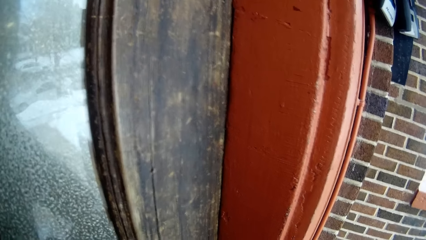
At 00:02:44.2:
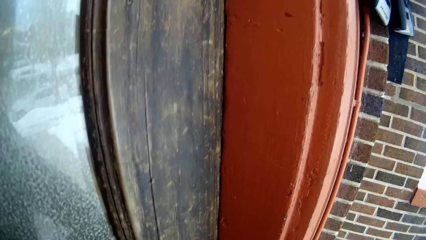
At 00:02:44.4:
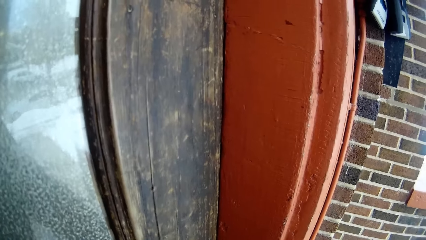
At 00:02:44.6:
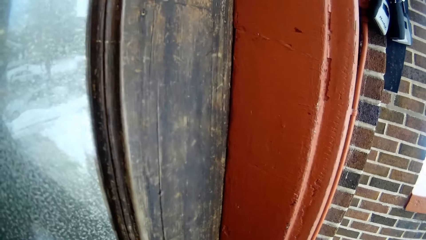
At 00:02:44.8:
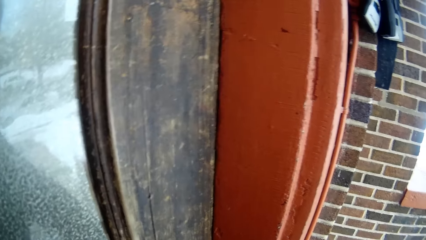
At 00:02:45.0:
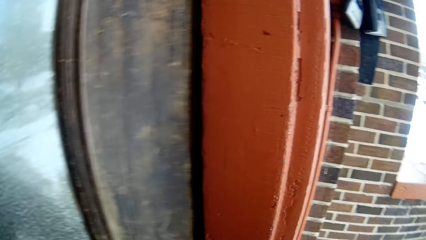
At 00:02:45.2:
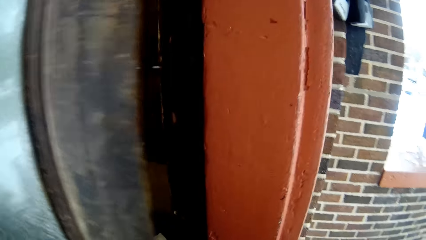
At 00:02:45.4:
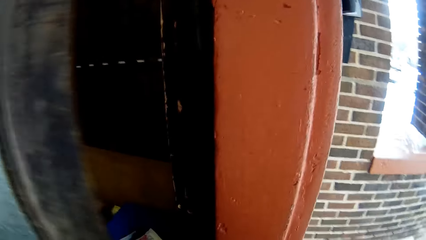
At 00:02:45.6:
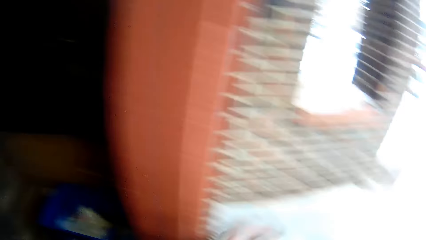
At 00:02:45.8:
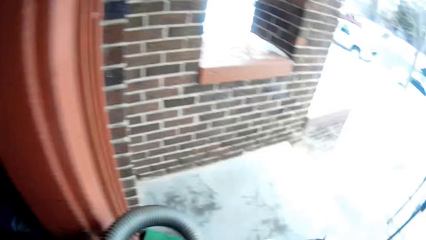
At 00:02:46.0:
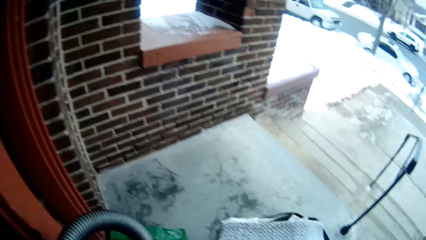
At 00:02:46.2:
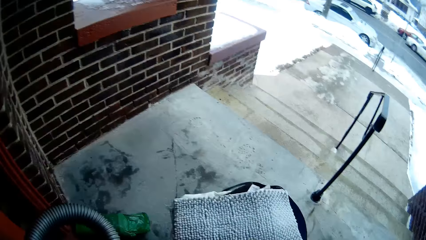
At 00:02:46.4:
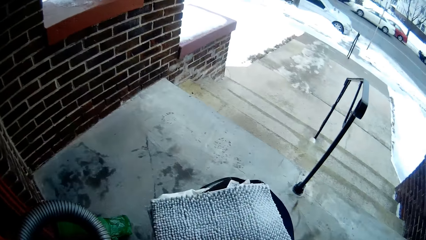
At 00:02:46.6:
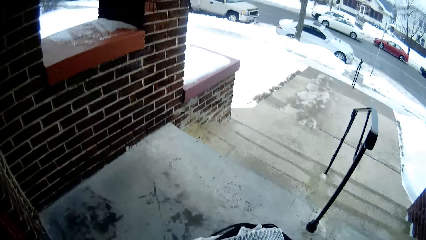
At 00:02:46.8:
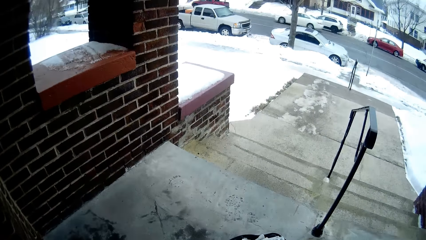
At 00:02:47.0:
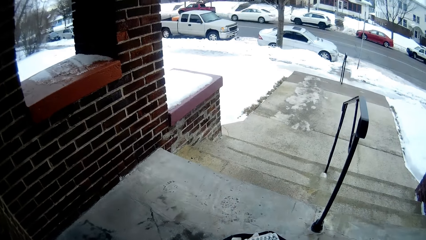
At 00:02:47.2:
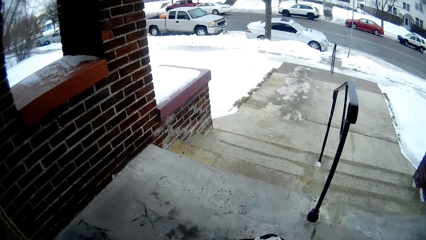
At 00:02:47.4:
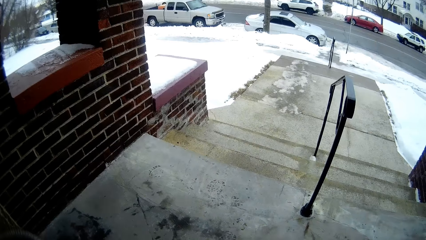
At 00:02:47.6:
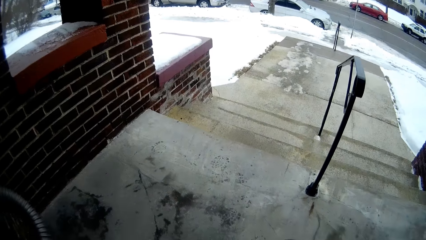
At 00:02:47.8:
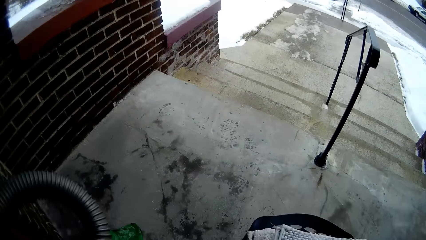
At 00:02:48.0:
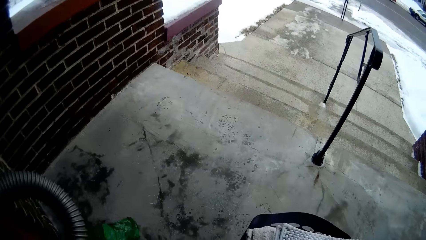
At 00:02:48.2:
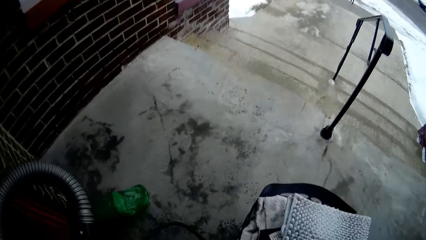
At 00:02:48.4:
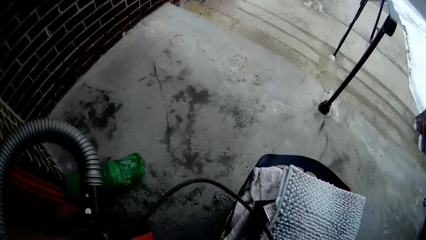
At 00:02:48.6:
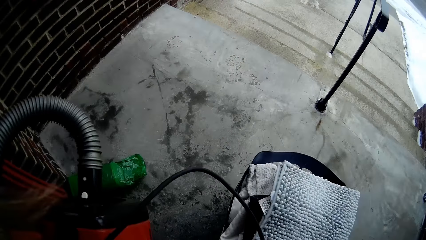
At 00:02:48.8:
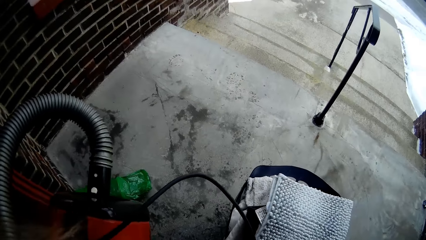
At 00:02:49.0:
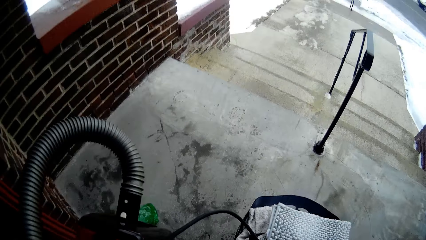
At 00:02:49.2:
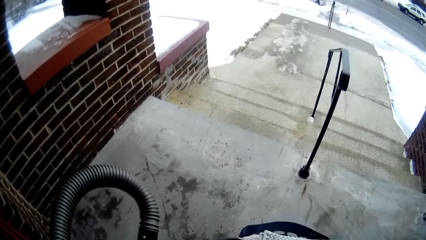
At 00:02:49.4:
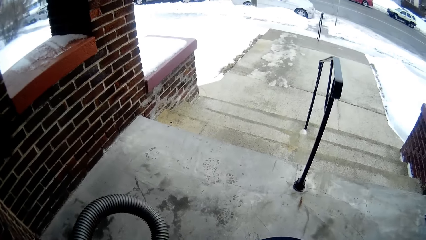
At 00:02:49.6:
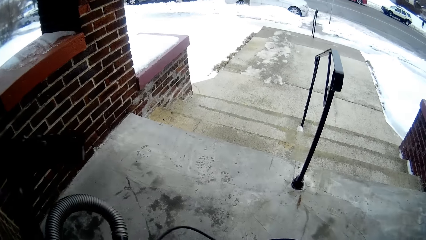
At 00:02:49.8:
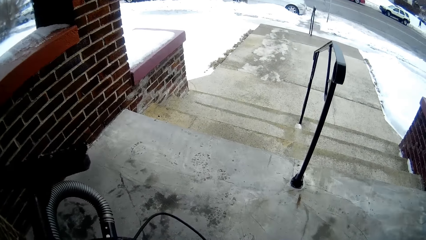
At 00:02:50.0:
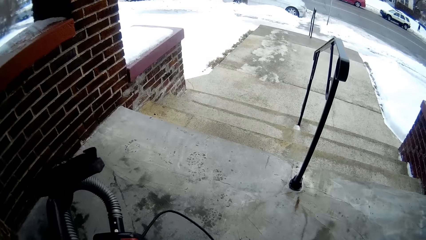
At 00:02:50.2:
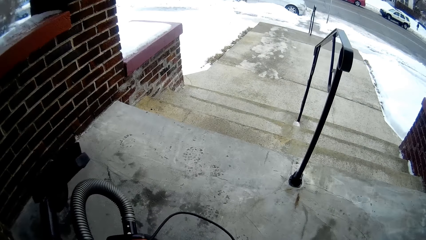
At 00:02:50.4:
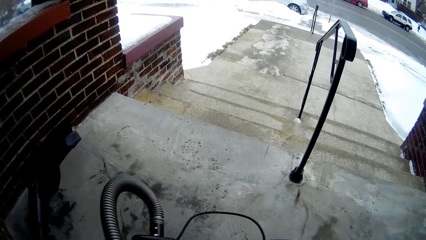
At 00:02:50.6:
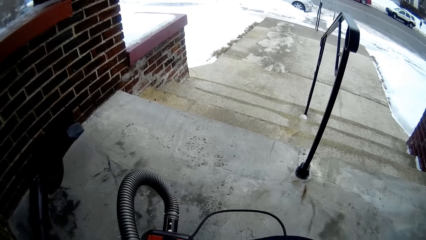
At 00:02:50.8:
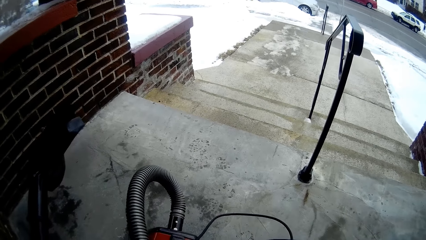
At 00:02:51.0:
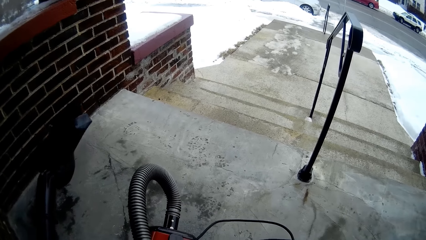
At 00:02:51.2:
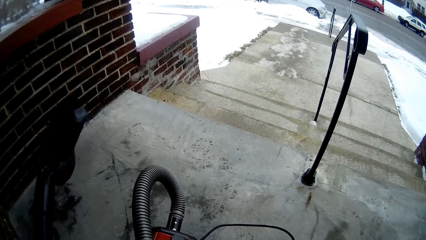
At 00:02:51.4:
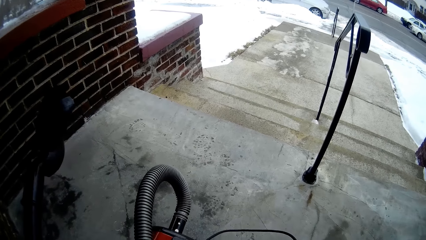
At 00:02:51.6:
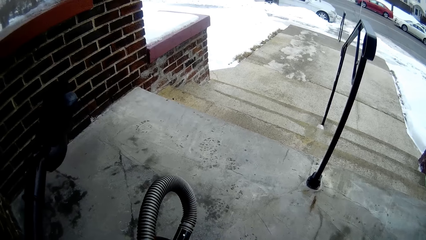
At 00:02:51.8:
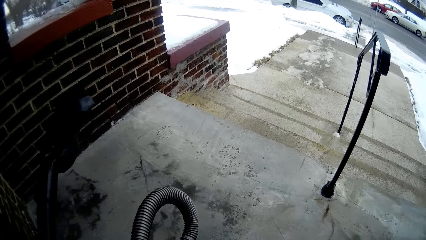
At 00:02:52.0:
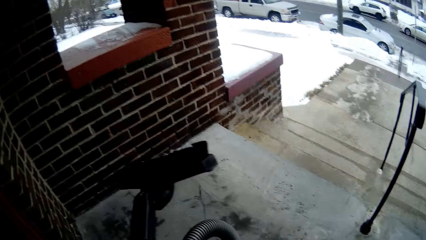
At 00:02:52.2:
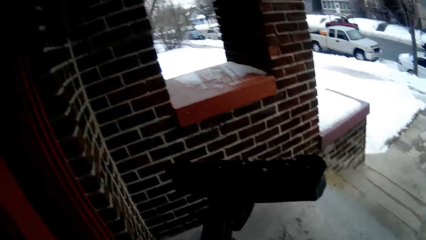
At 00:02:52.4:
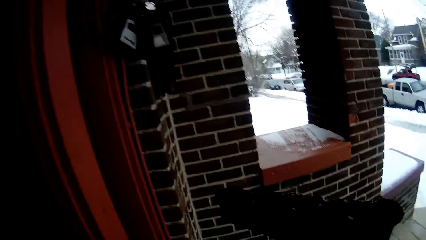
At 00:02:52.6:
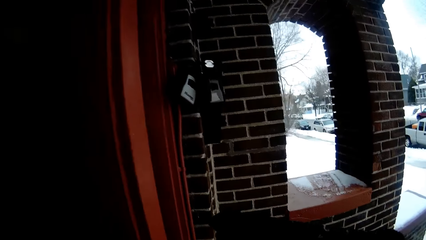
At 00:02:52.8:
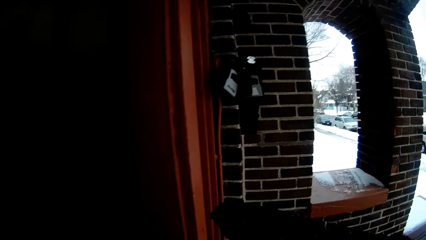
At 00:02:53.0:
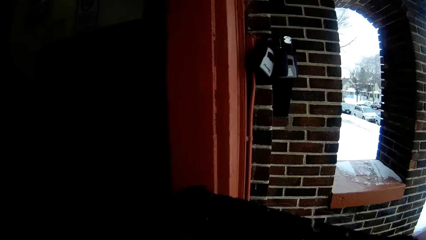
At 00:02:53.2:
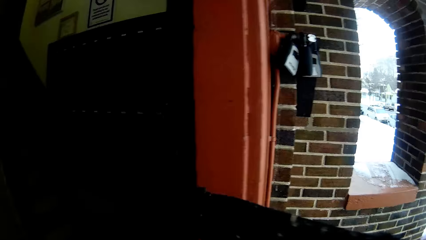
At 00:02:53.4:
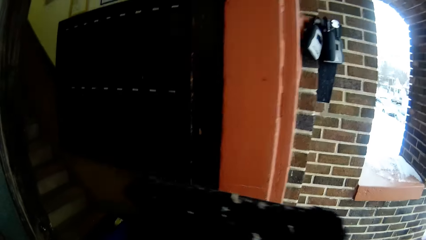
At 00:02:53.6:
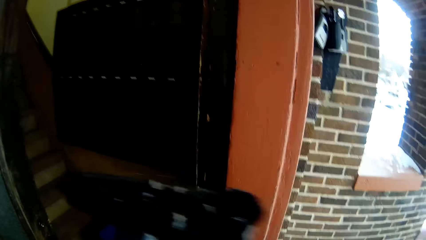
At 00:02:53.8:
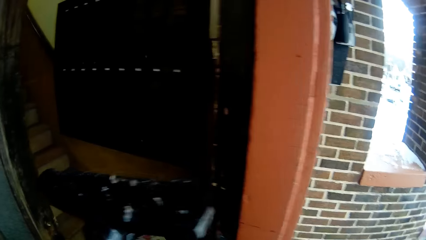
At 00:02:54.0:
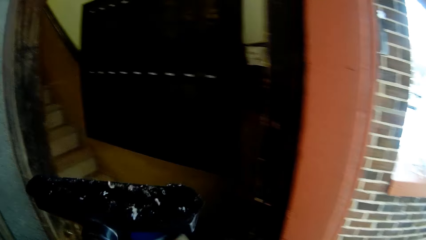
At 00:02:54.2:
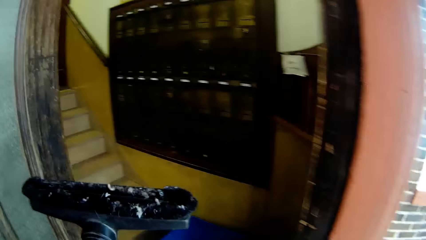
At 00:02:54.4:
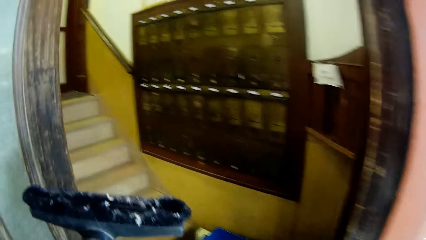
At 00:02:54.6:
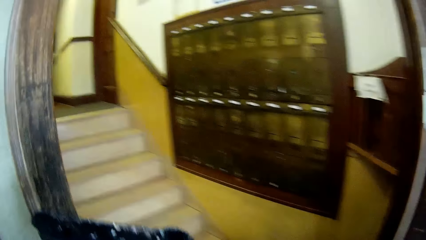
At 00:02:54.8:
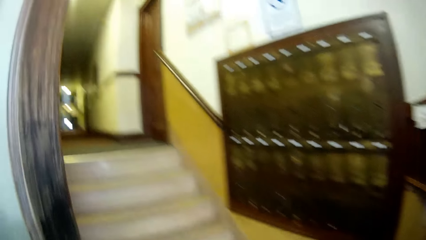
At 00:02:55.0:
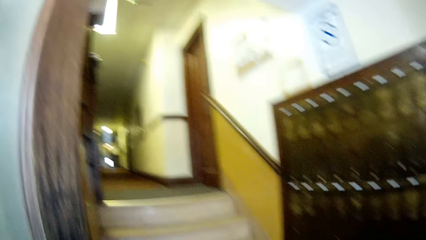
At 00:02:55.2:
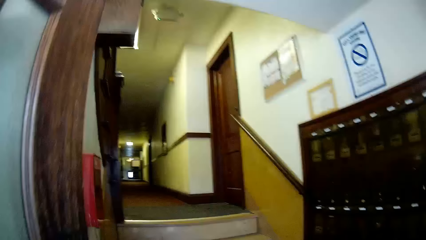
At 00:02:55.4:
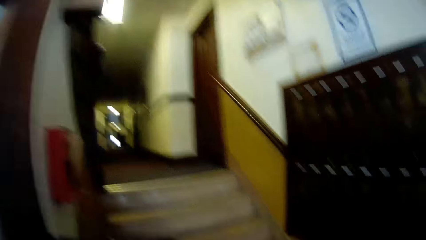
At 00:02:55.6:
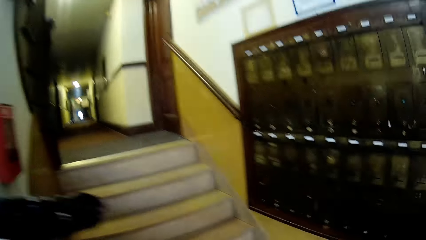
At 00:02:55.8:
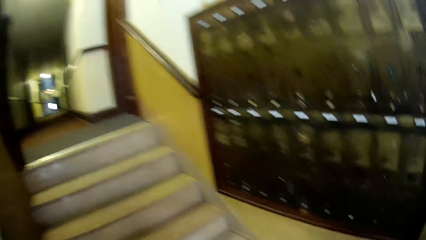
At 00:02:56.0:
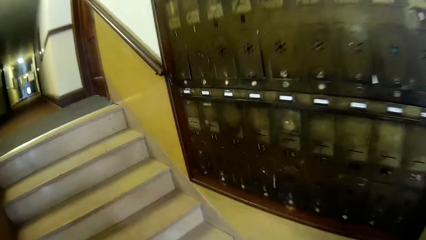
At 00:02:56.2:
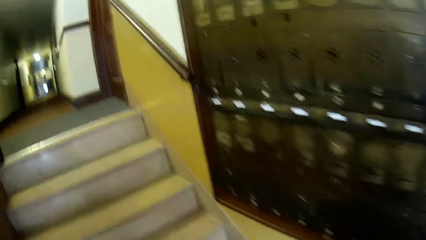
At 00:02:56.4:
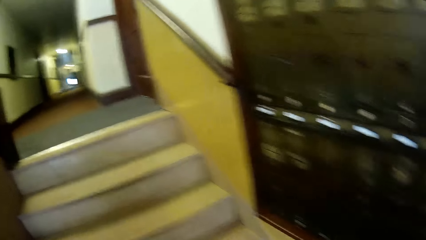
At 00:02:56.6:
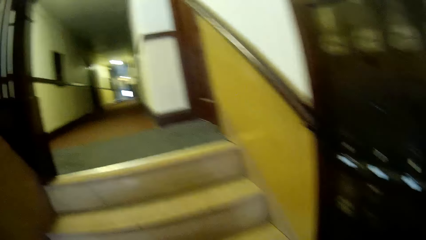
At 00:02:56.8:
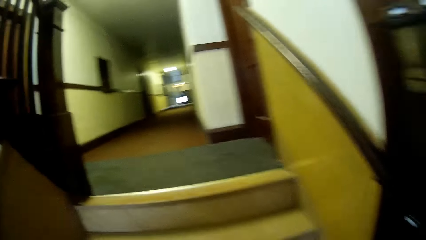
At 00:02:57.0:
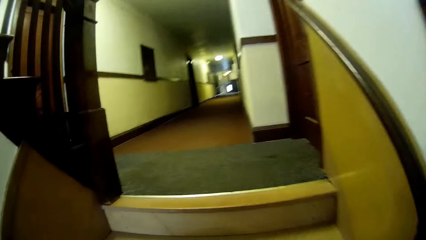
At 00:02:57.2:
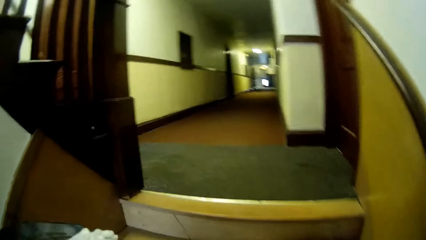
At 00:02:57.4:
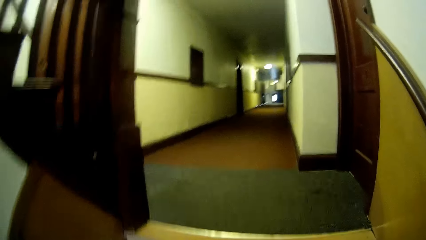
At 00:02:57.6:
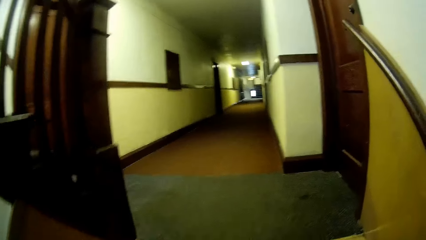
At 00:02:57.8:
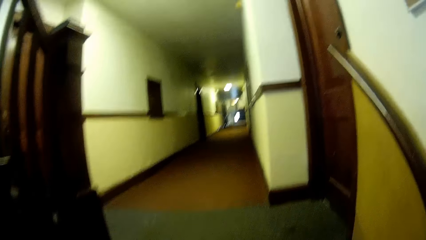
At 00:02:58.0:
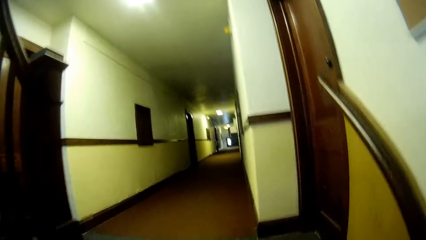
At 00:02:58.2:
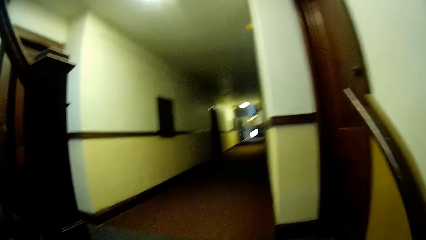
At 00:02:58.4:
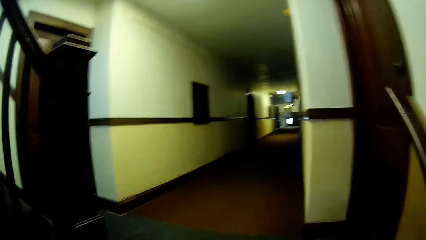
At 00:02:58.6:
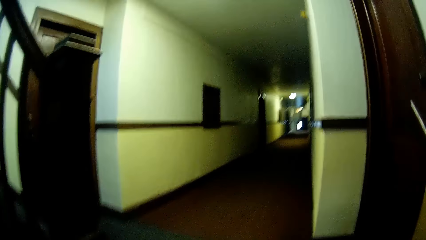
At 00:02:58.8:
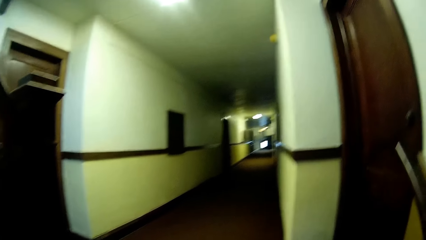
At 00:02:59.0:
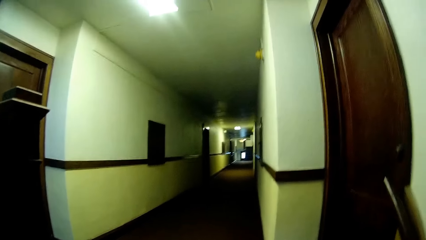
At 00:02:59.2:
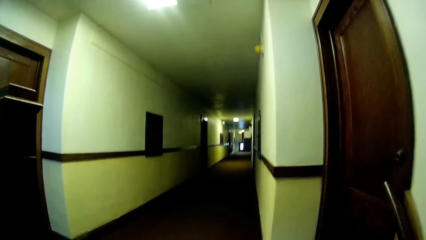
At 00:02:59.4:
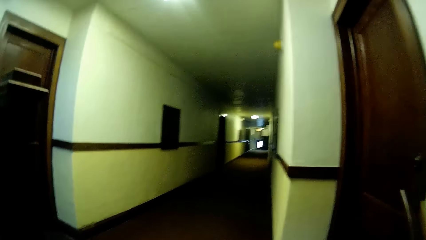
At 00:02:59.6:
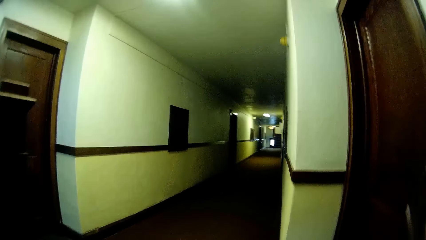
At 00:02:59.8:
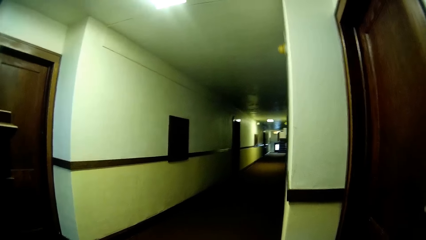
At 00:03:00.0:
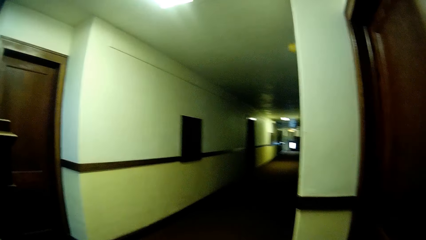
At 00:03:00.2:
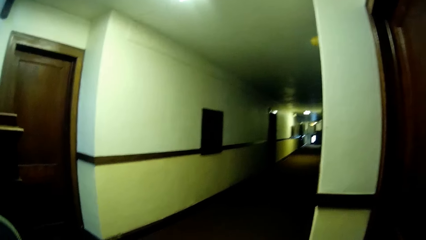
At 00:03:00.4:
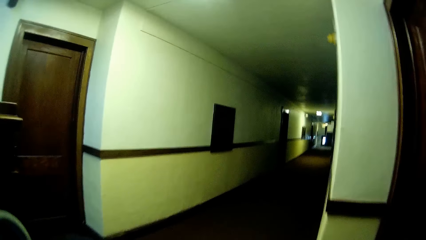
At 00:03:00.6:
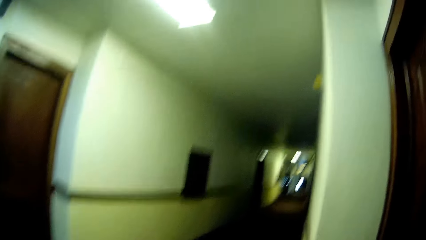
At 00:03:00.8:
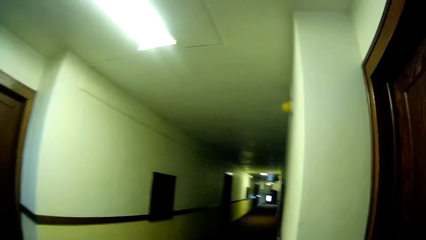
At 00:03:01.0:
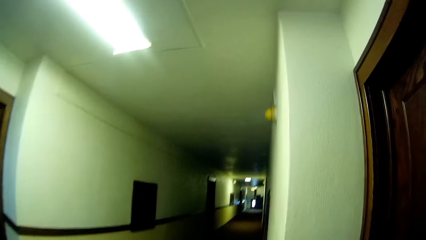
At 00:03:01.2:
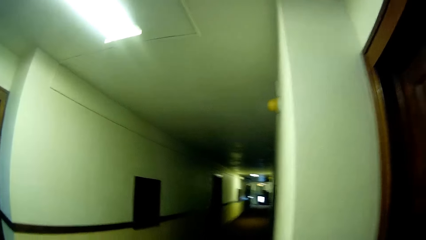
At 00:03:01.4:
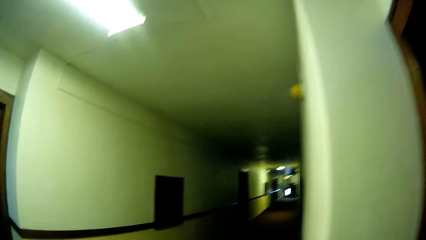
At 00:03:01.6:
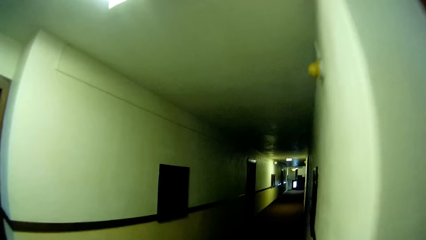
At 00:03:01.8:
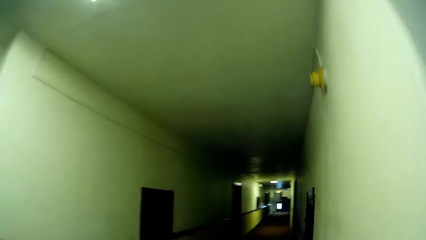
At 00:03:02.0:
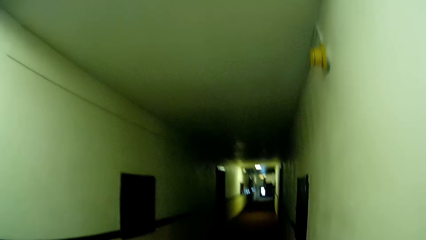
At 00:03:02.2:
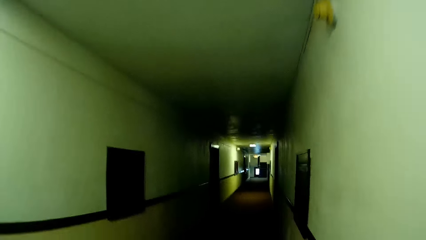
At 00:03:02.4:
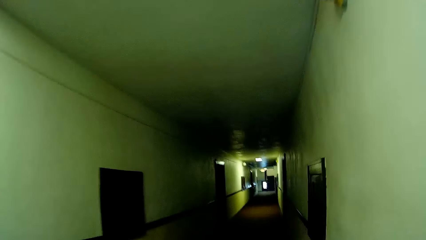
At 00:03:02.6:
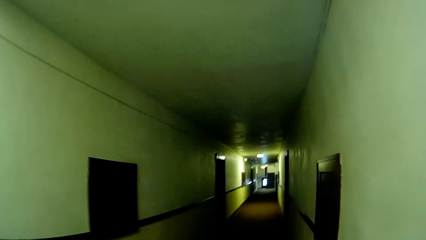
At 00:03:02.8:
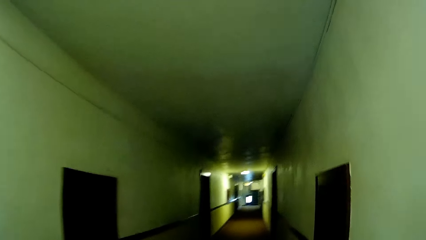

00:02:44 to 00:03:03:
The camera wearer opens the door. They adjust the items and adjust the vacuum cleaner. They walk into the building. They walk upstairs. They walk around in the building.
